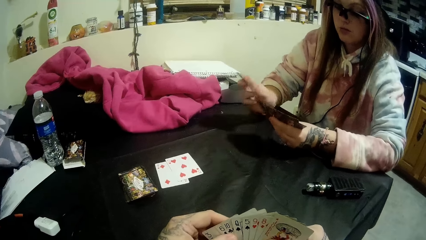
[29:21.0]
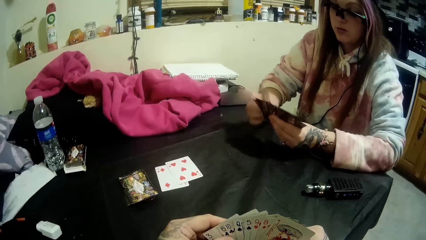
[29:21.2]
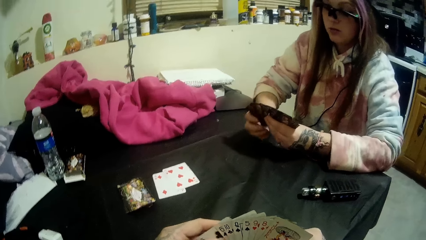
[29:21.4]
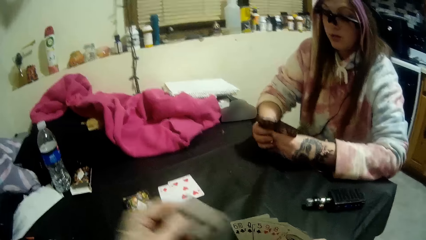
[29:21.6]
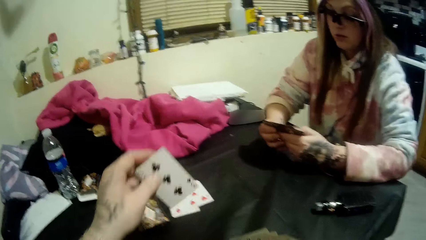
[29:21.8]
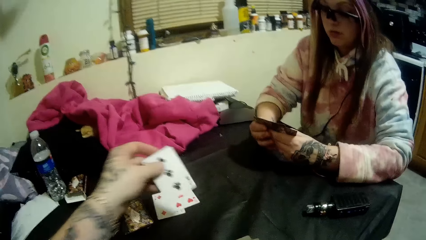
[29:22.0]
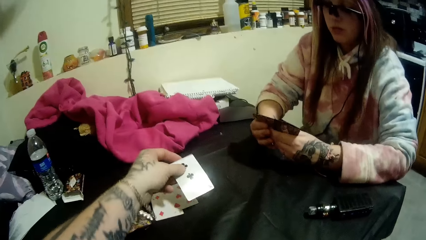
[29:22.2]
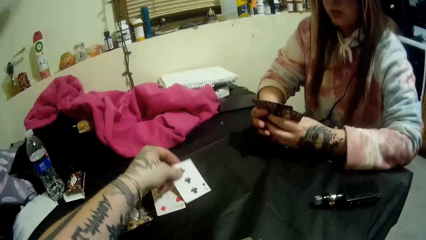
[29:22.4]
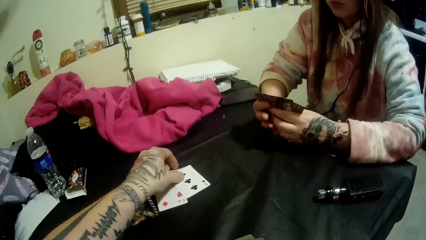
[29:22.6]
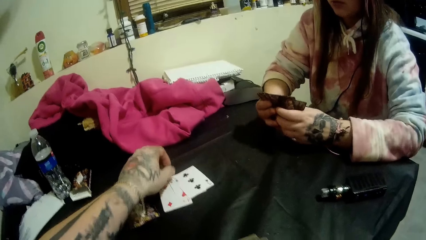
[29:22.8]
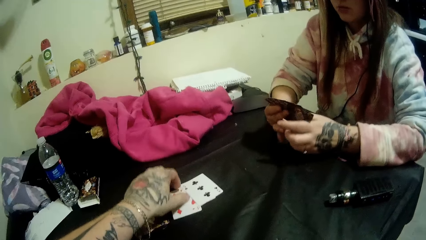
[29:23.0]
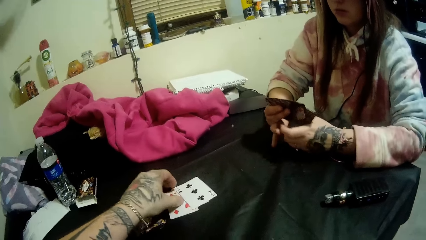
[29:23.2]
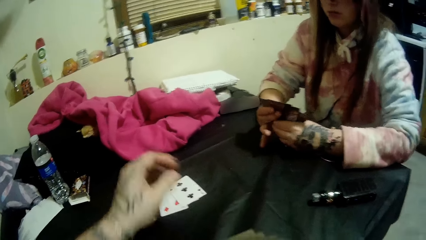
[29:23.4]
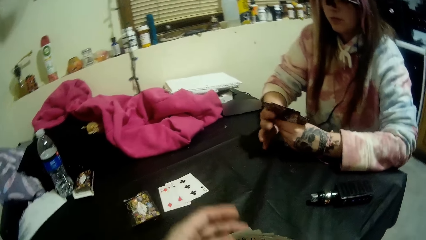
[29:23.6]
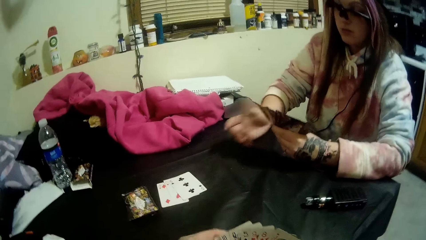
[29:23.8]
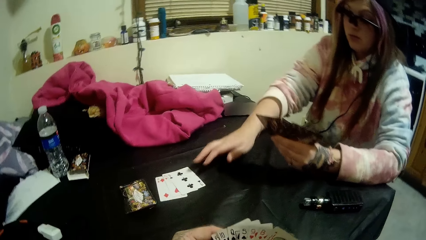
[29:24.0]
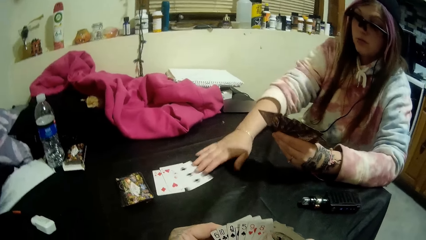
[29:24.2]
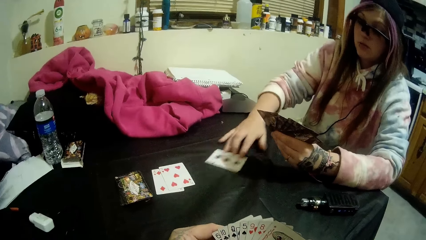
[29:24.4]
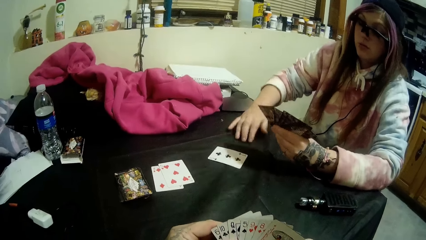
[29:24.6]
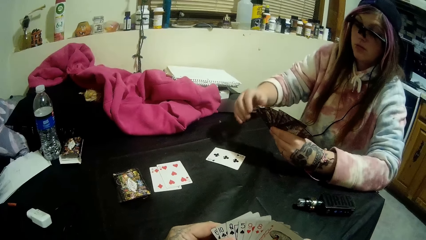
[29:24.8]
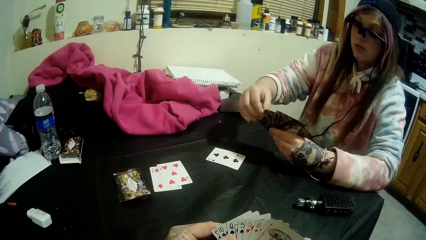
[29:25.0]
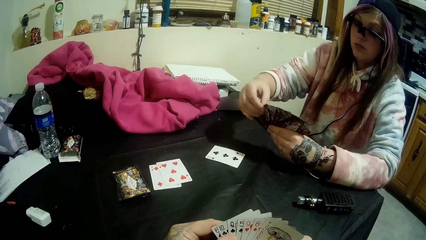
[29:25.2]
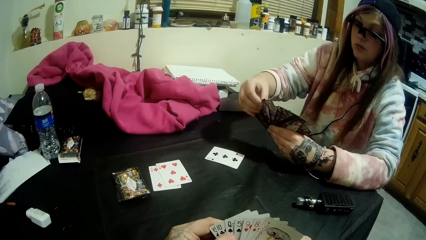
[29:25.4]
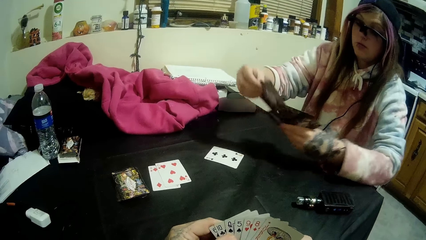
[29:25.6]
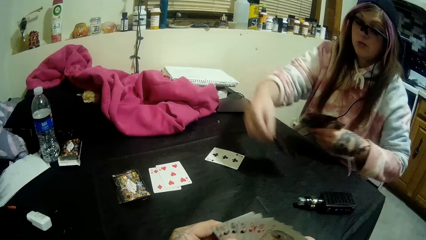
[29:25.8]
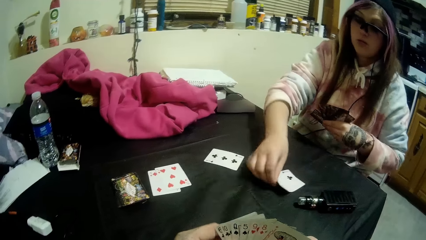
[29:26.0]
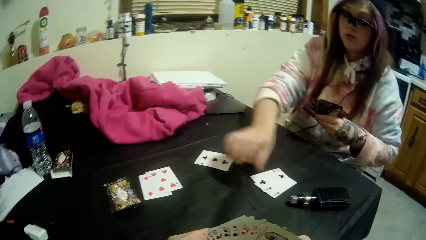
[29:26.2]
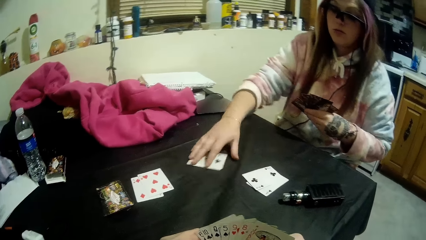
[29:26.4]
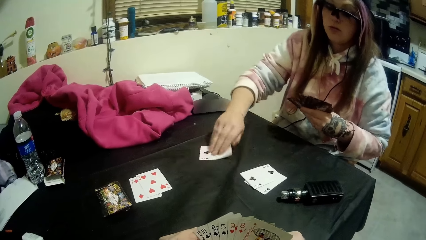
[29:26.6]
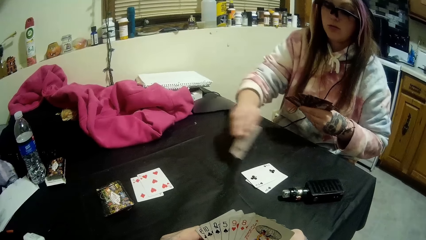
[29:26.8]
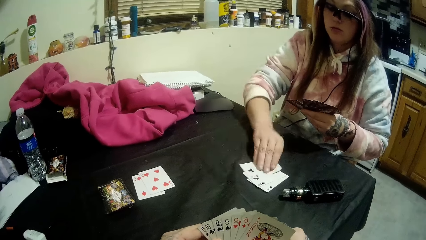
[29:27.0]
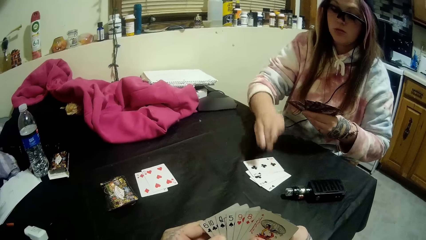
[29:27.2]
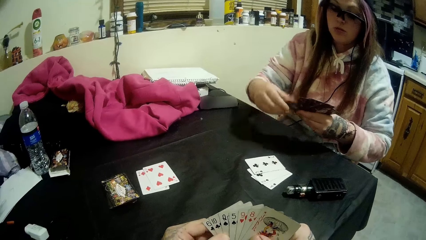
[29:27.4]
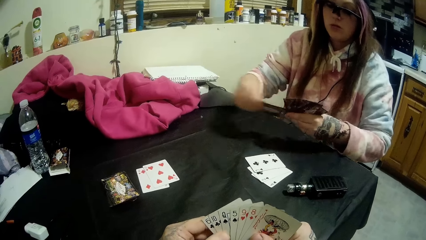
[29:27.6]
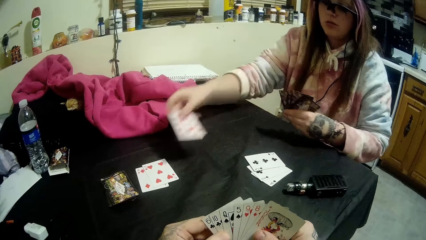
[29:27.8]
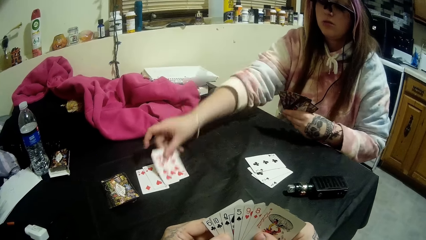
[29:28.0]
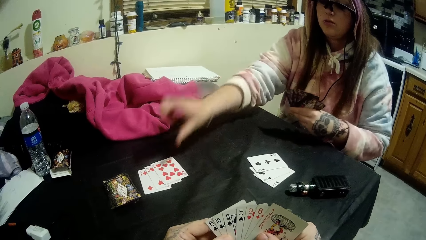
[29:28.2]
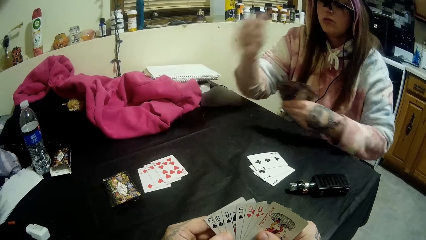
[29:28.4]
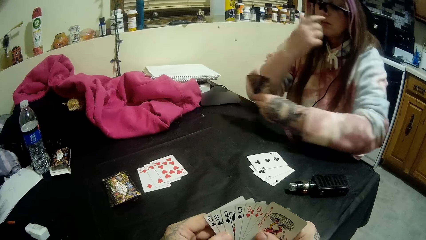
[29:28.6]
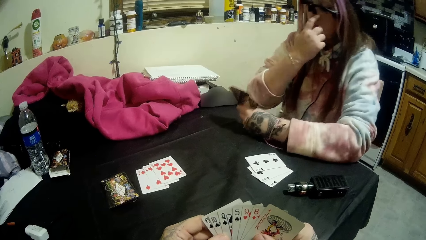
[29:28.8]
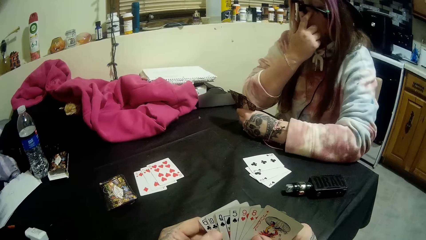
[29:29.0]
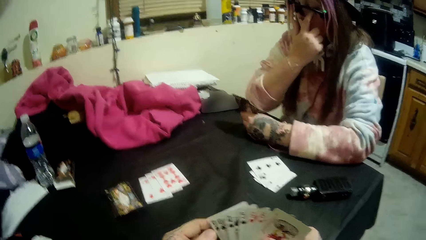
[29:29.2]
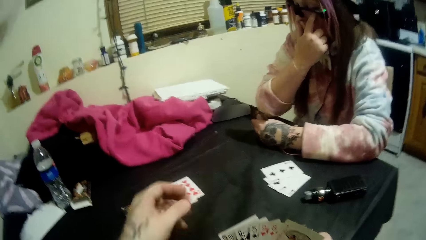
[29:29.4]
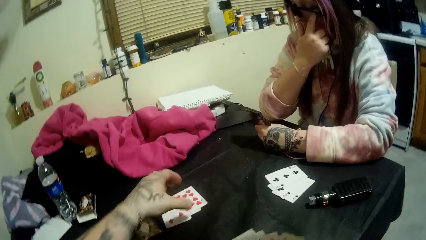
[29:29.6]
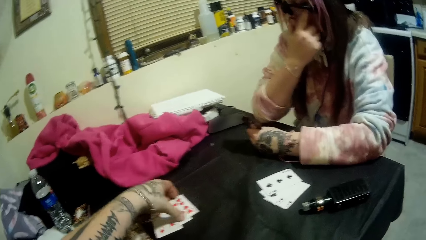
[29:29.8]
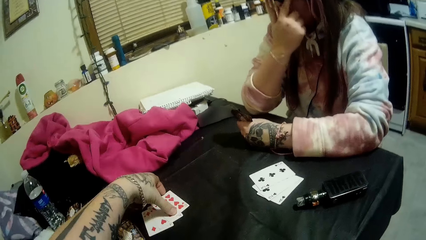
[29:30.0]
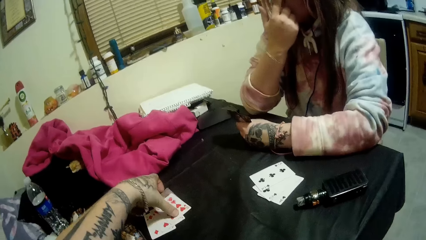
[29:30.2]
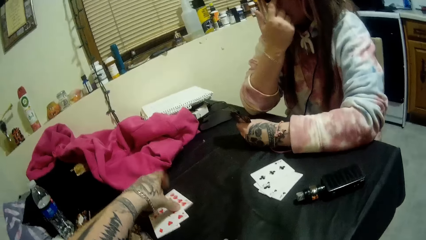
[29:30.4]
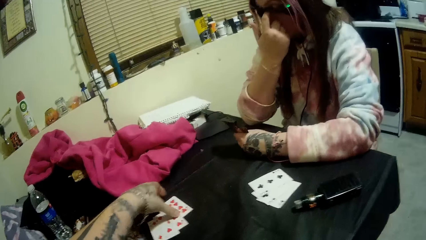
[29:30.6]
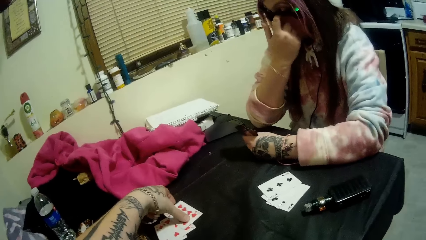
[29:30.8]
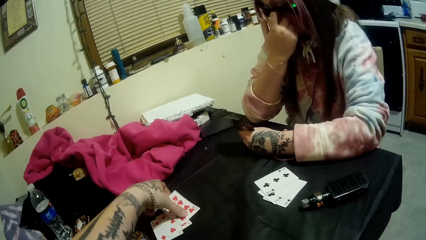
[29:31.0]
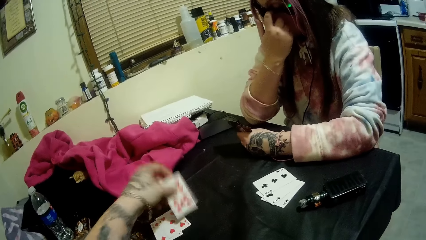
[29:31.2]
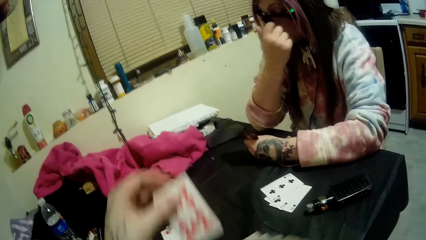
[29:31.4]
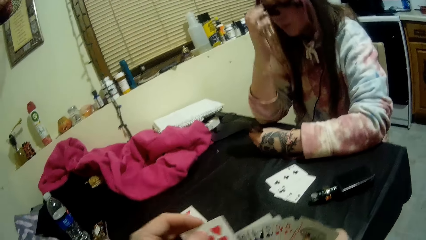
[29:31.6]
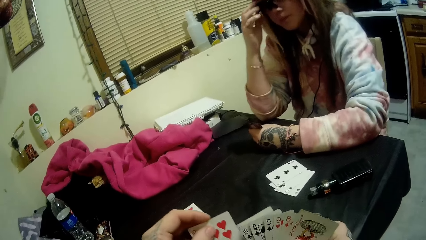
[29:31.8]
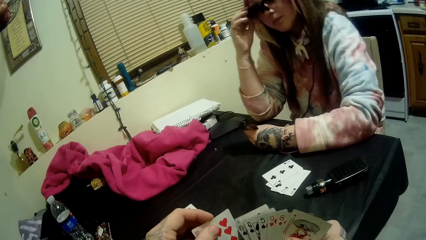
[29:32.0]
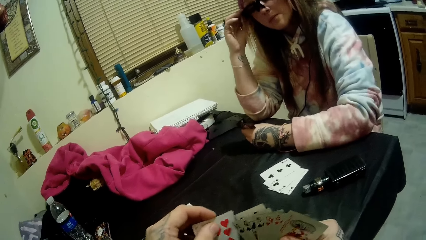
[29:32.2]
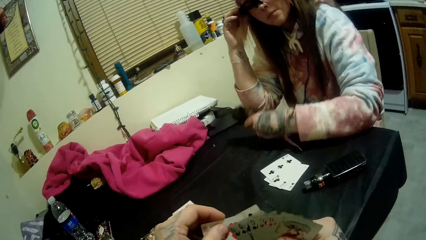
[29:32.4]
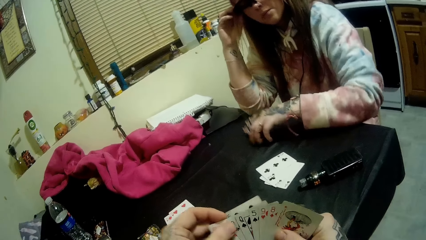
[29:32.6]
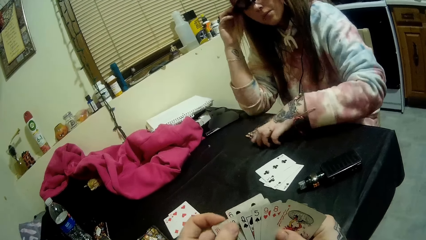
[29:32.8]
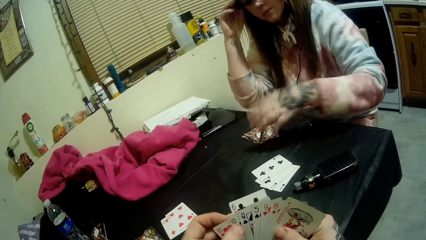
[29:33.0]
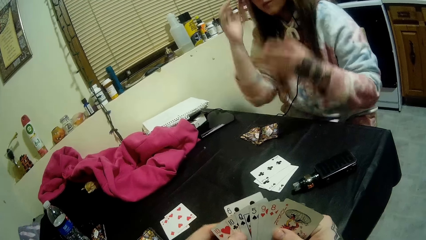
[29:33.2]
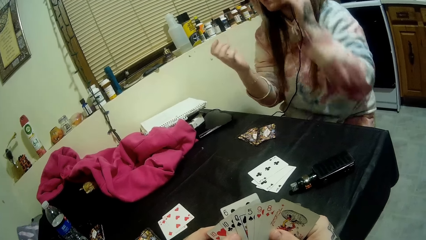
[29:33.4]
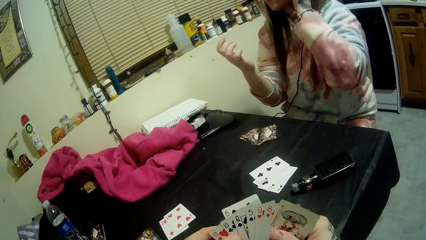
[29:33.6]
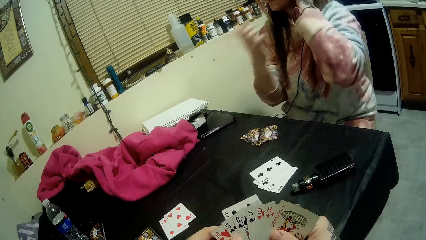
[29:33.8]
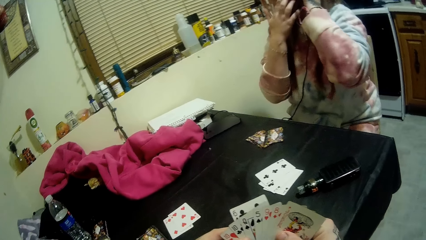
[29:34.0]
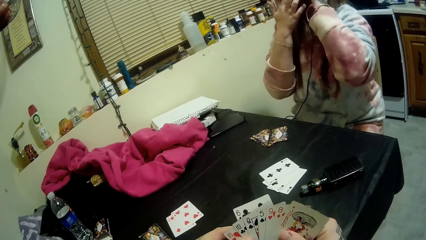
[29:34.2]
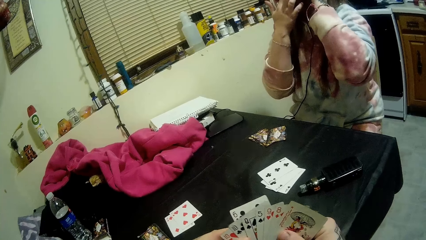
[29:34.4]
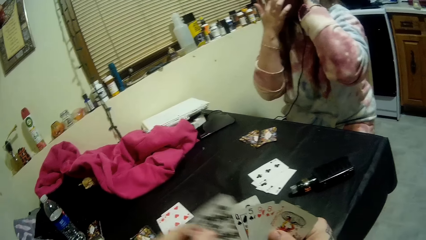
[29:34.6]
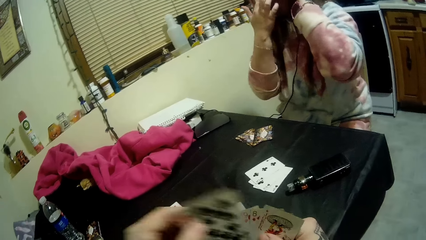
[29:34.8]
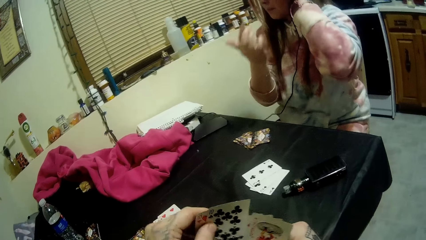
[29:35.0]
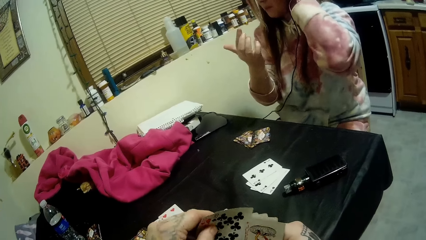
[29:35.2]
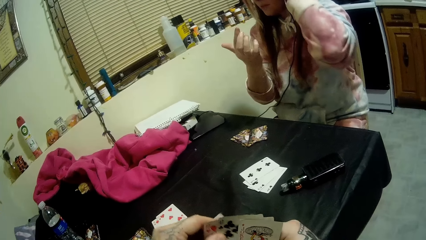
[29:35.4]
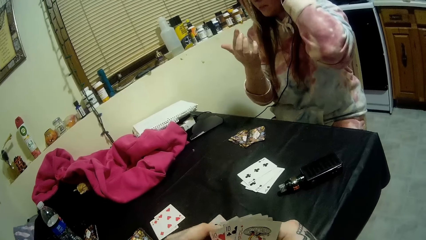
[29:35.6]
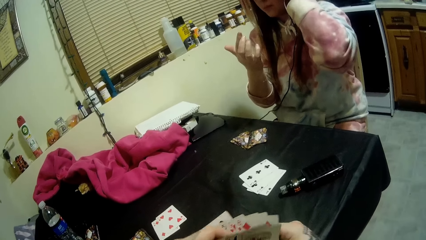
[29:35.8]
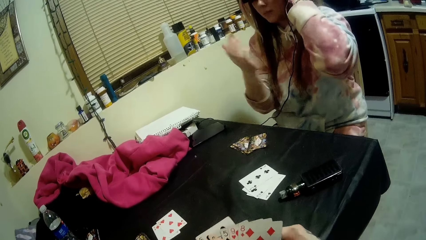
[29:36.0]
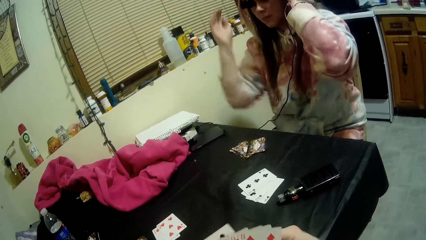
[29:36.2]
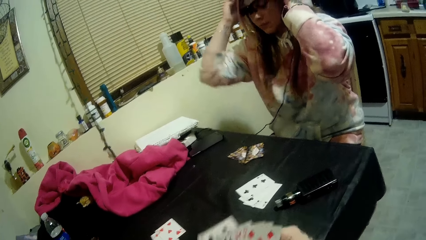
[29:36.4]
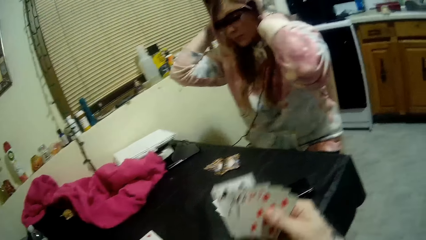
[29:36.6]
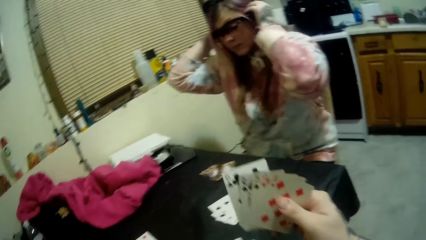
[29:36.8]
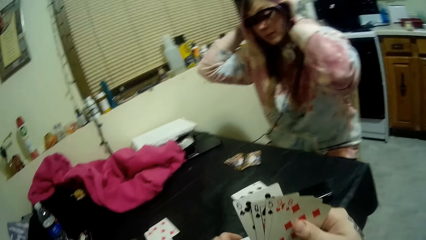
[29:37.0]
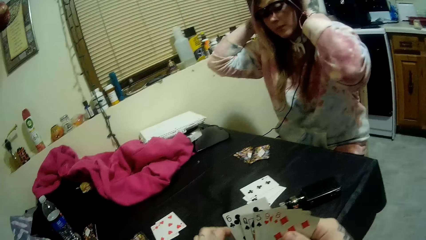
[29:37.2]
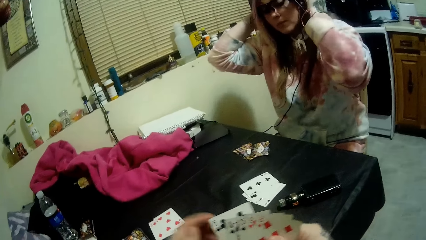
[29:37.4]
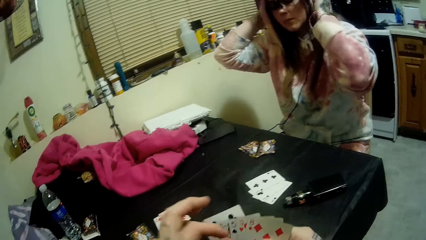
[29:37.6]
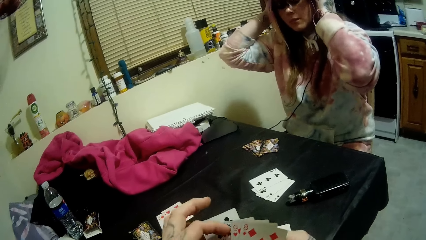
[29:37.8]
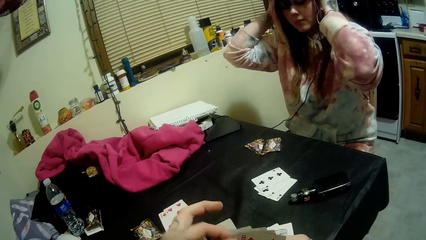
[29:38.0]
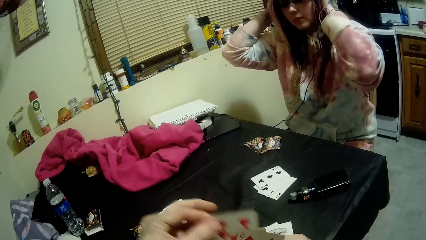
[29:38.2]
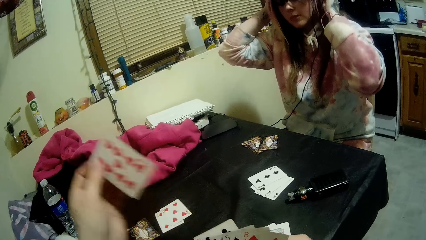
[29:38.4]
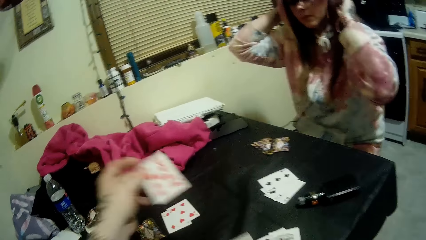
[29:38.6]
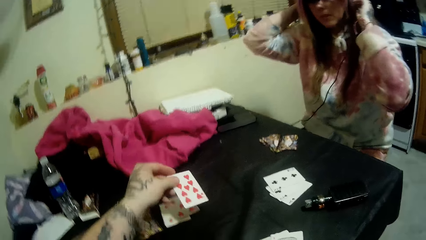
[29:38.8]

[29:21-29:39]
The camera wearer drops a card, a 3 of clubs, on the pile of cards with his left hand. A woman moves a card from the pile of cards to another part of the table with her right hand. The woman picks the 3 of clubs. The woman puts a pair of cards, an A, 2, 3 of clubs, on the table with her right hand. The woman puts the moved card on the pair of cards on the table with her right hand. The woman drops a card, a 10 of hearts, on the pile of cards on the table with her right hand. The camera wearer picks up the dropped card, the 10 of hearts, from the pile of cards with his left hand. The woman adjusts her glasses with her right hand. The woman drops her playing cards on the table with her left hand. The woman adjusts her hair with both hands. The camera wearer puts a 10 of clubs, the 10 of hearts and a joker on the table. He drops a 9 of hearts on the table.
